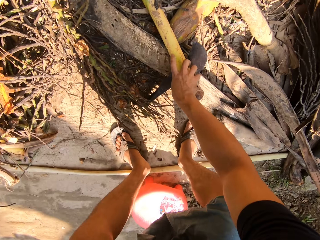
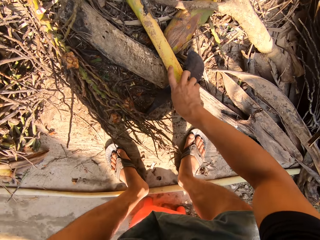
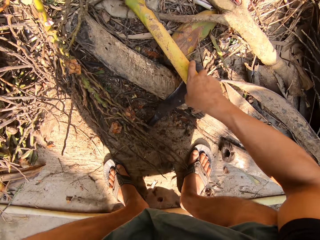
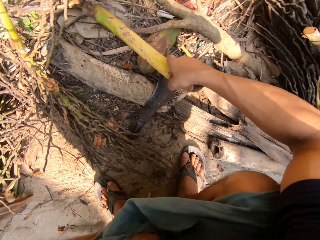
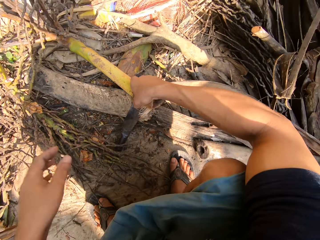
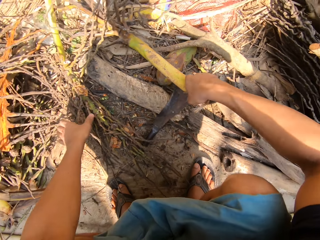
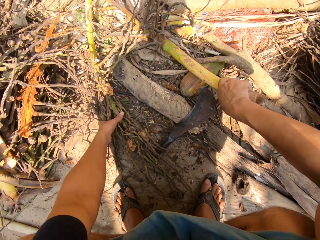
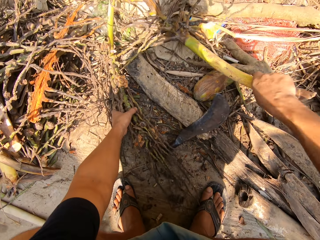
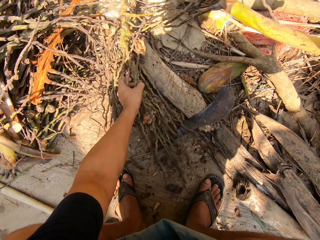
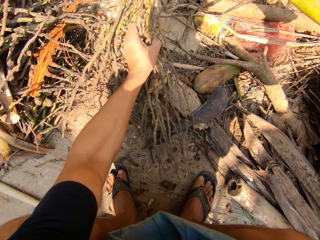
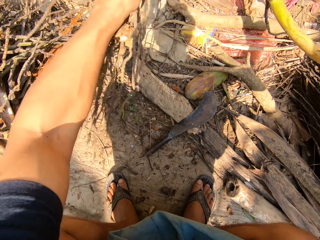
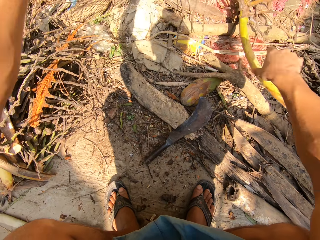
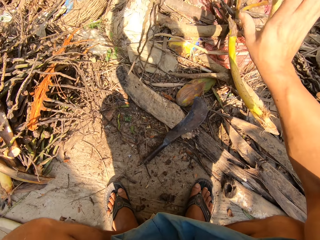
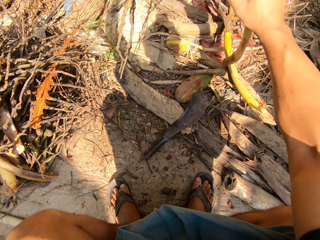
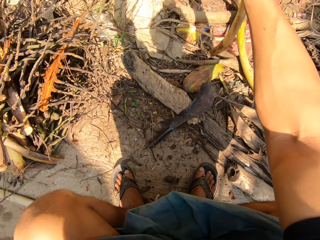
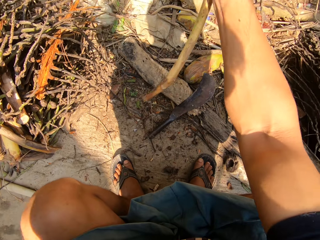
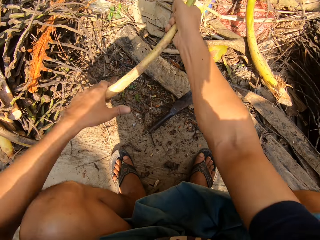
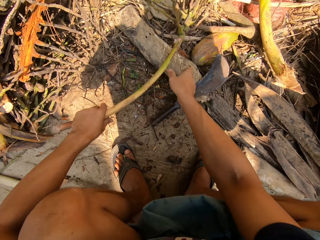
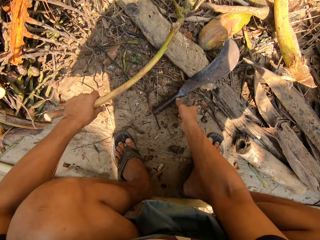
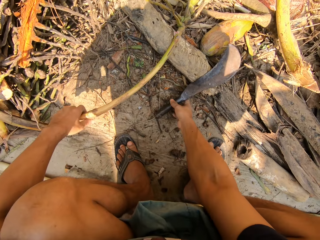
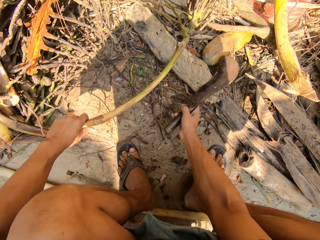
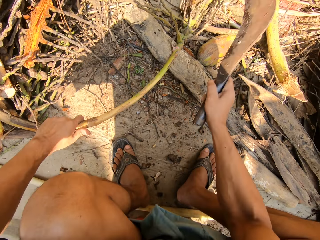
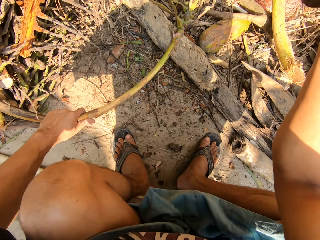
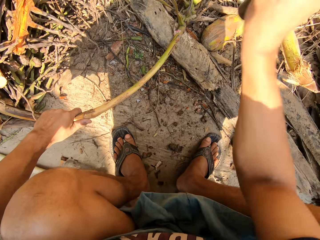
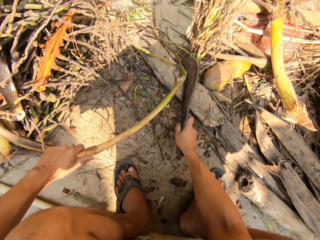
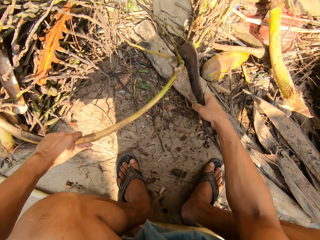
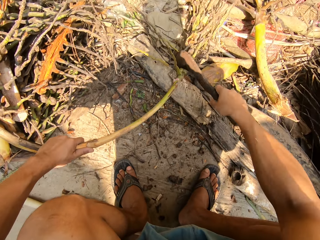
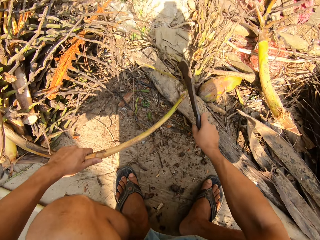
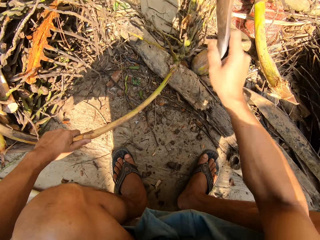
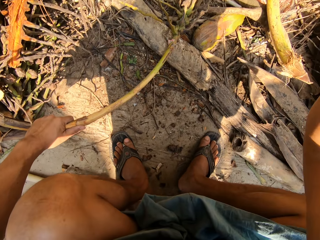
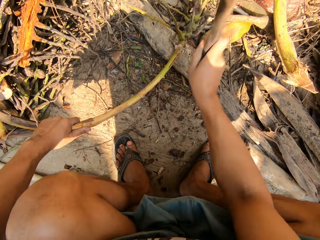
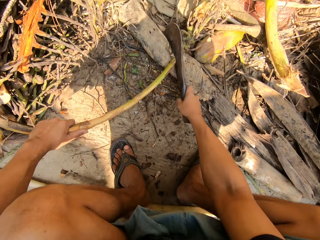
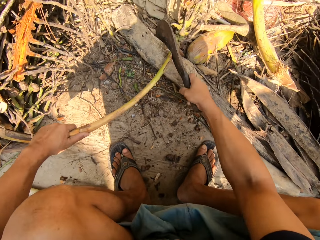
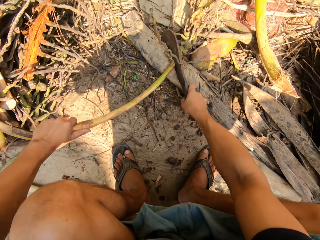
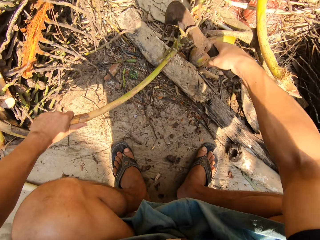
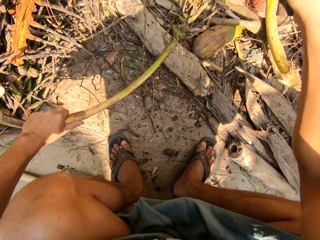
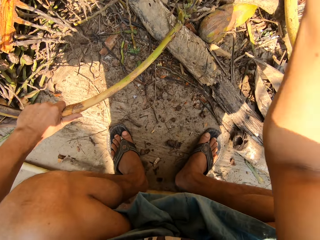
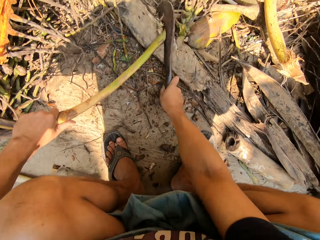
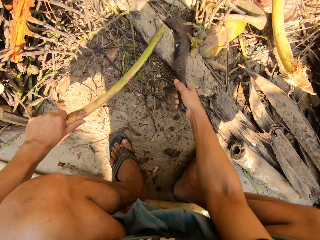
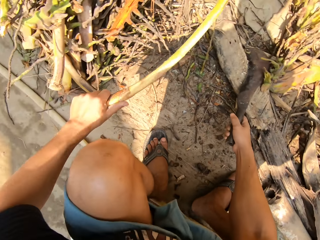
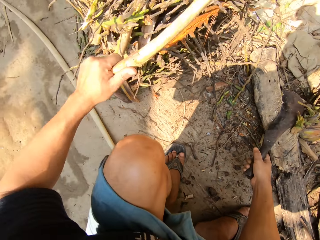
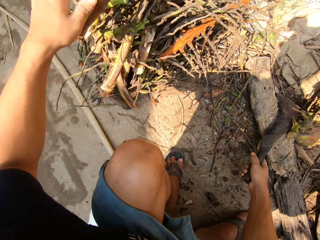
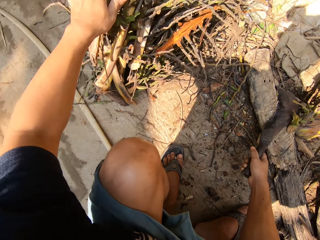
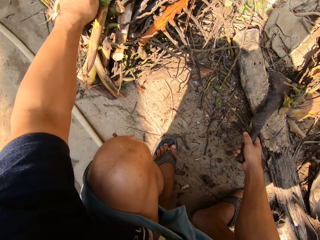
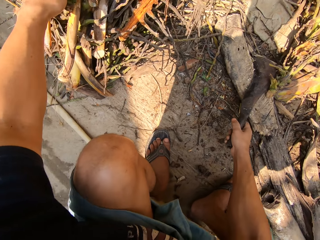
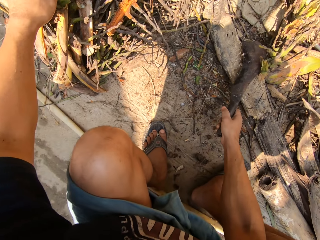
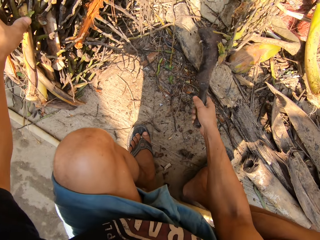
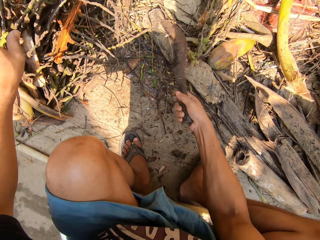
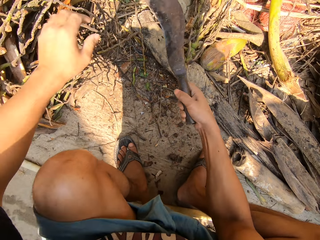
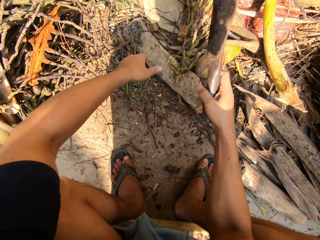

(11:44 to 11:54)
The camera wearer sits down on a stool. He picks up the dried plant with his right hand. He picks up the other plant. He moves the dried plants with both hands. He picks up the cutlass from the floor. He cuts the dried plant in his left hand with the cutlass in his right hand. He places the dried plant on a pile of dried plants with his left hand.

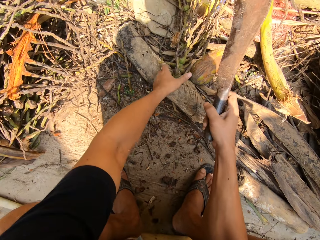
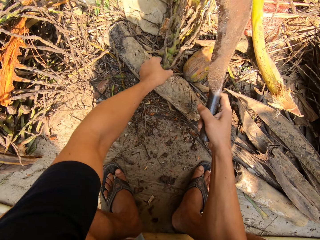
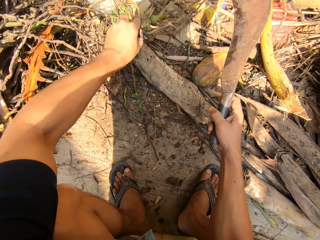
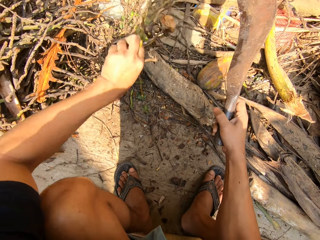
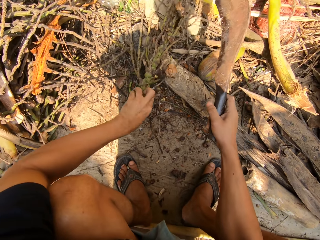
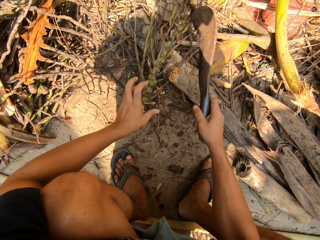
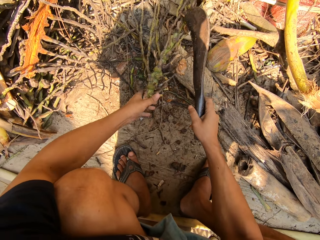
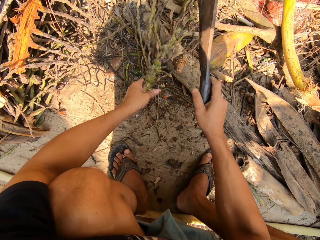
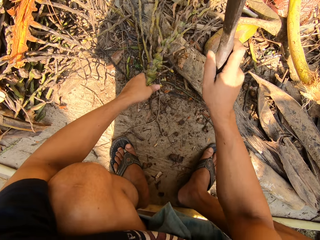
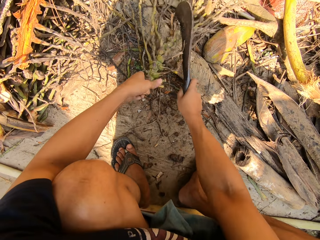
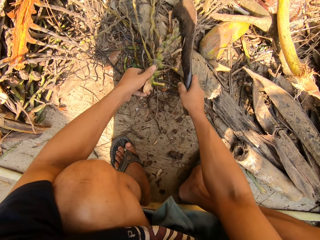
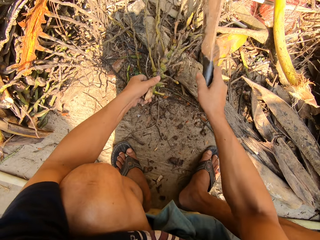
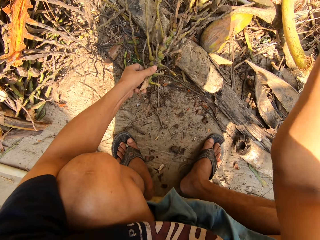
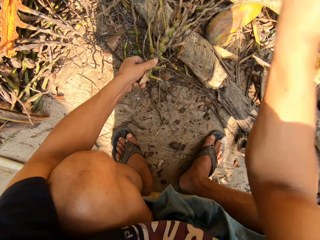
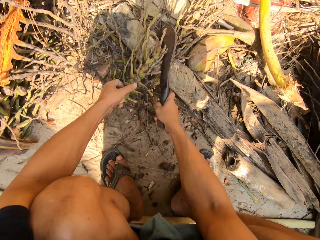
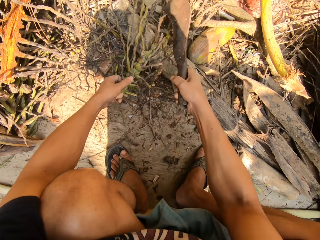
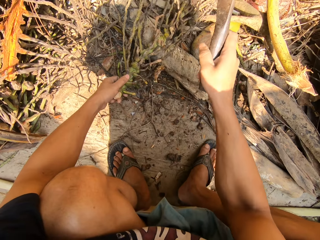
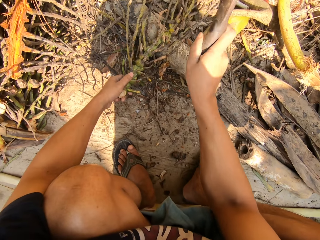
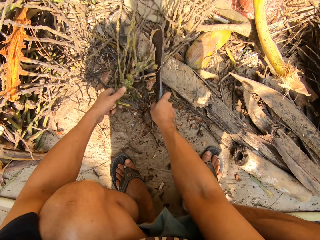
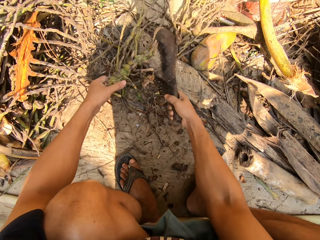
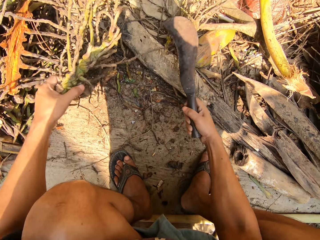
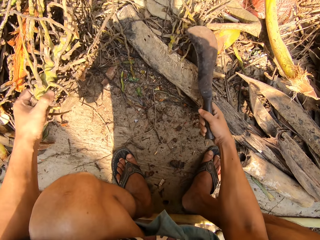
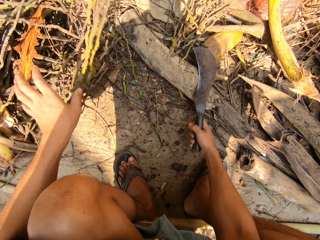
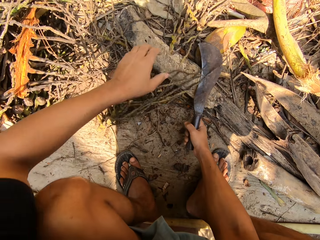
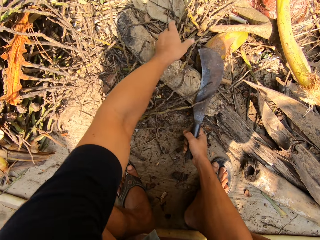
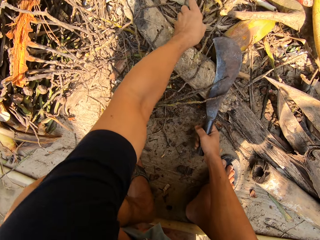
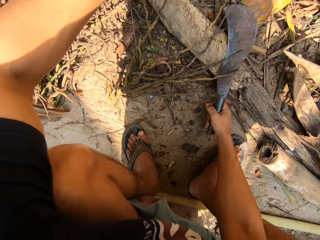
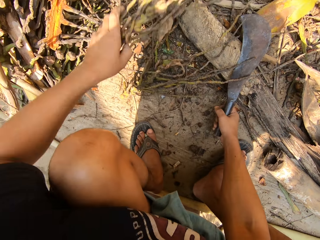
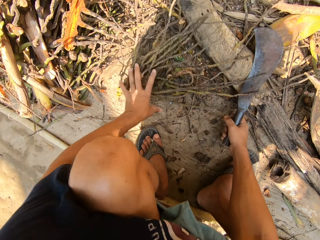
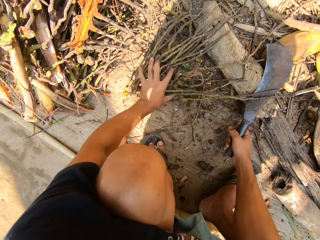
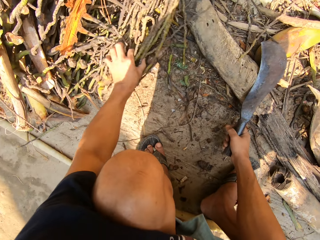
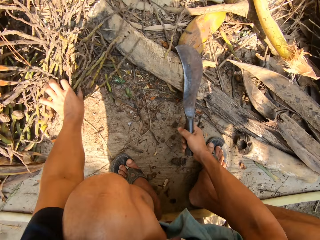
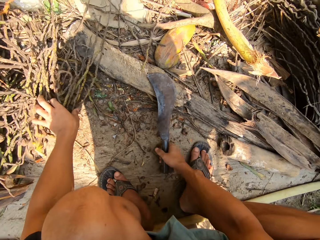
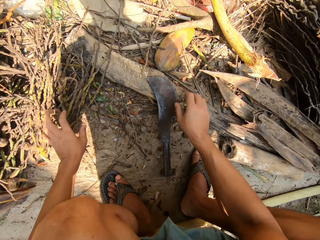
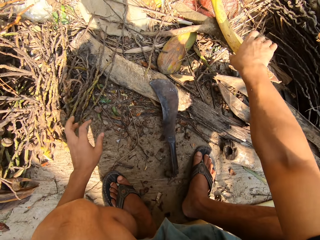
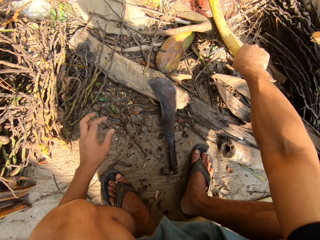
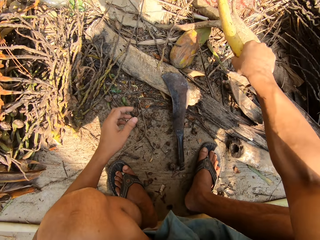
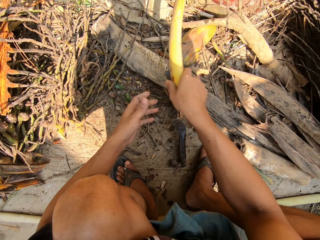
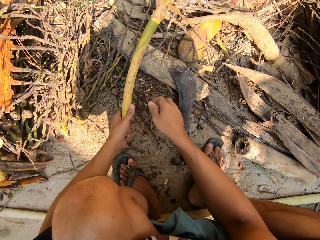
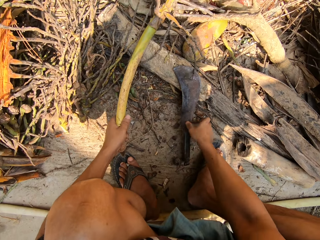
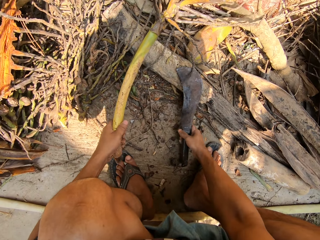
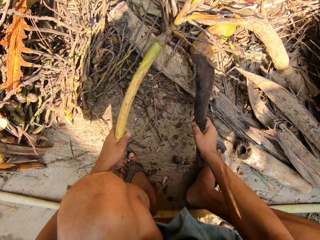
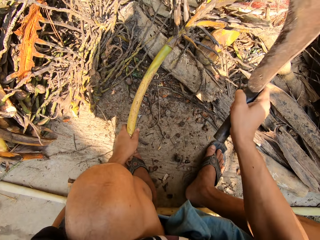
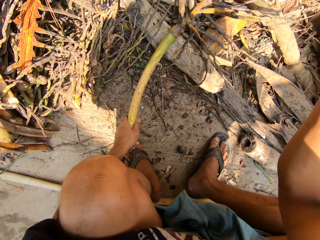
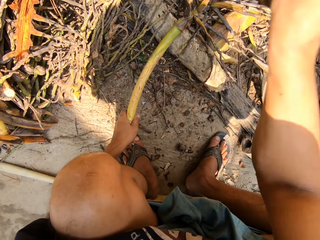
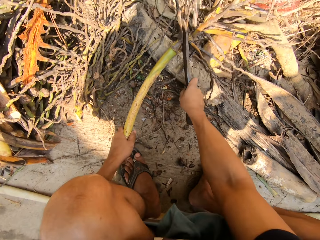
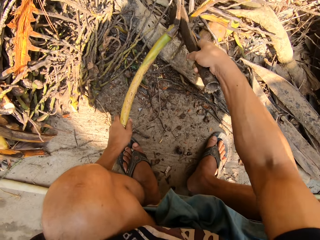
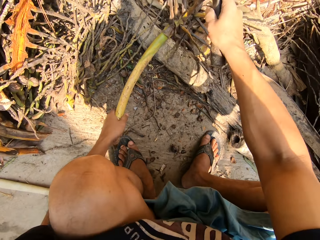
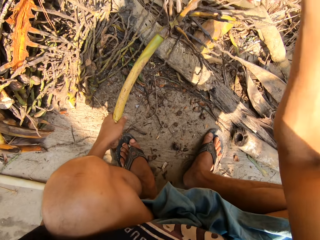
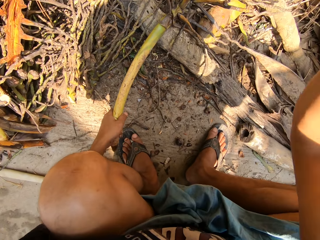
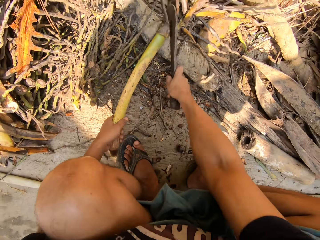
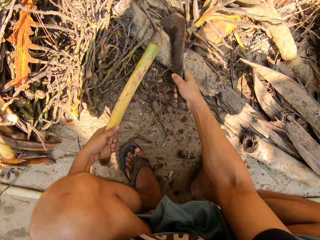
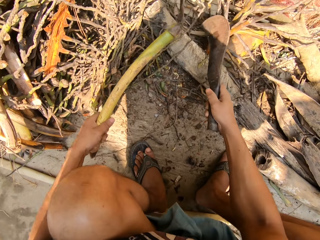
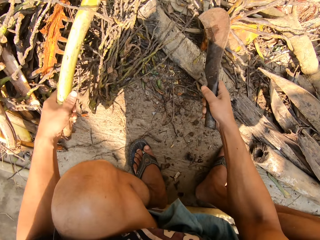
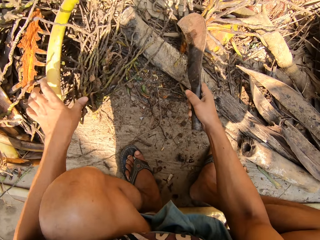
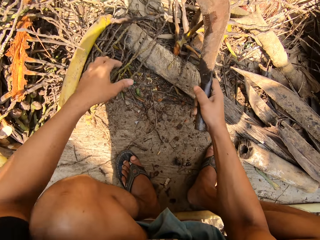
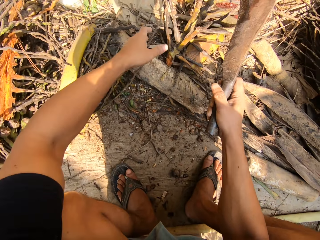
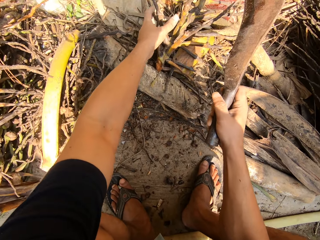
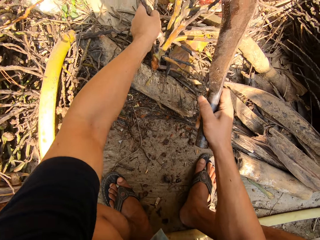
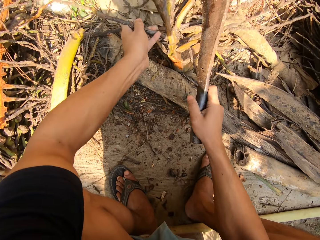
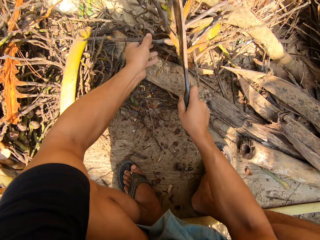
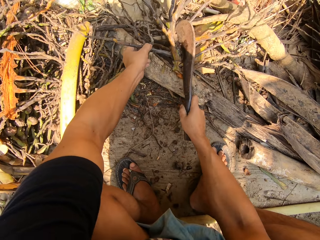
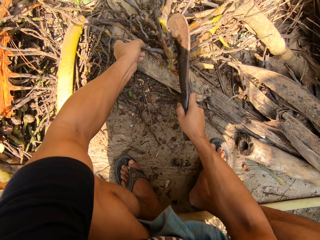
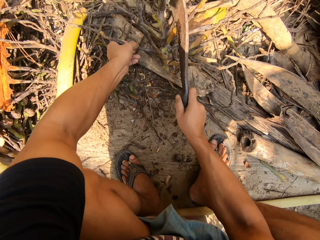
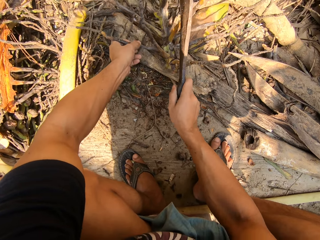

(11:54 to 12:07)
The camera wearer picks up the plant. He holds the dried plant with his left hand. He cuts the dried plant in his left hand with a cutlass in his right hand. He drops the dried plant with his left hand. He picks up the other plant and puts the plant down. He drops the cutlass on the floor with his right hand. He passes the dried plant from his right hand to his left hand. He picks up the plant. He picks up the cutlass on the floor with his right hand. He cuts the dried plant in his left hand with the cutlass in his right hand. He places the dried plant on a pile of dried plants with his left hand. He picks up the dried plant with his left hand.
